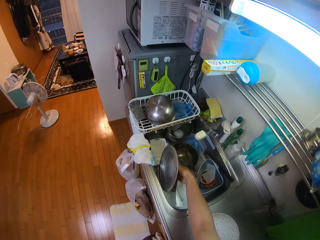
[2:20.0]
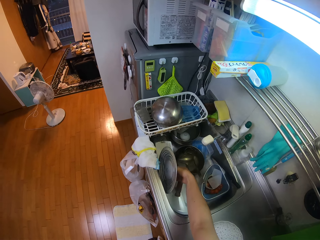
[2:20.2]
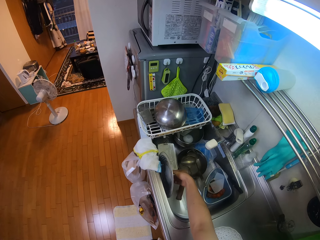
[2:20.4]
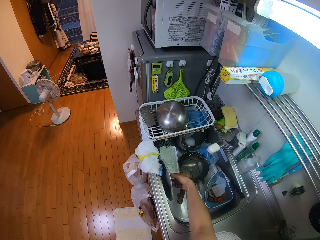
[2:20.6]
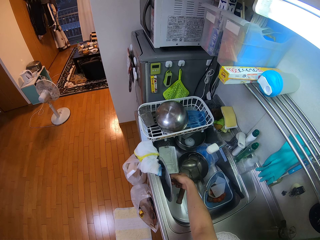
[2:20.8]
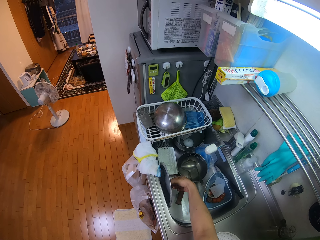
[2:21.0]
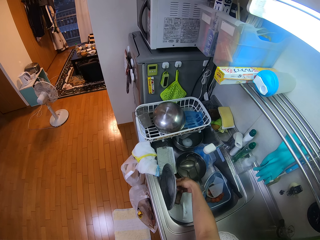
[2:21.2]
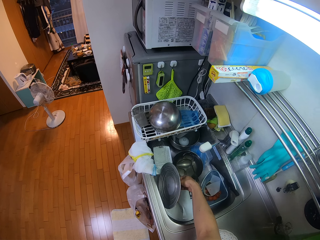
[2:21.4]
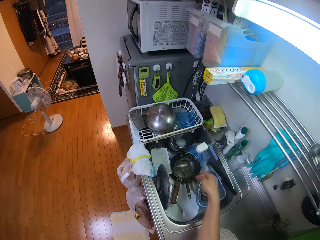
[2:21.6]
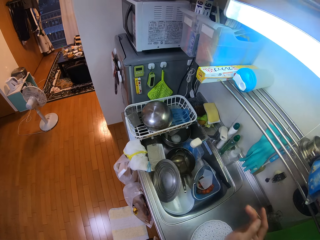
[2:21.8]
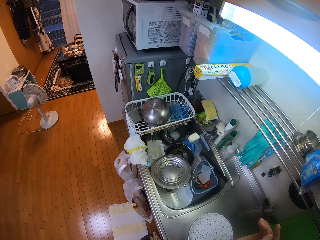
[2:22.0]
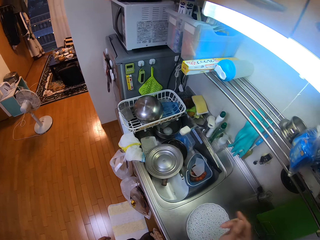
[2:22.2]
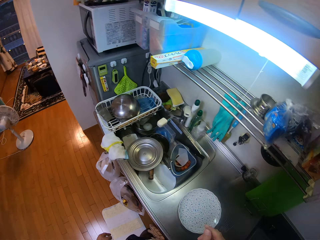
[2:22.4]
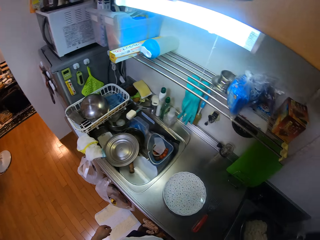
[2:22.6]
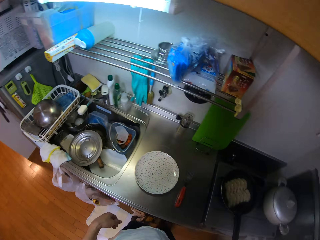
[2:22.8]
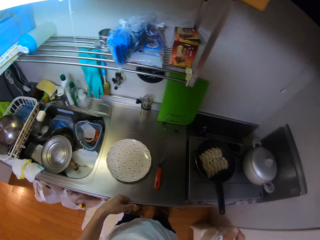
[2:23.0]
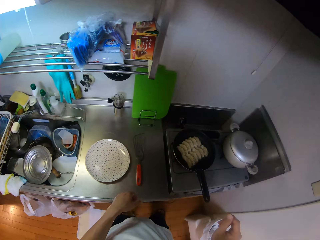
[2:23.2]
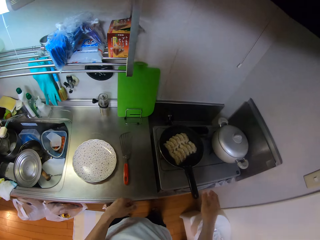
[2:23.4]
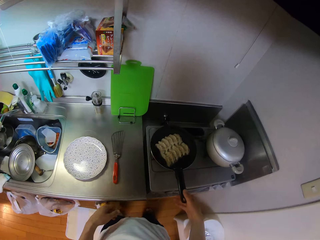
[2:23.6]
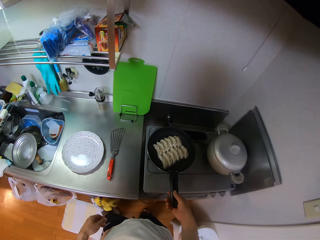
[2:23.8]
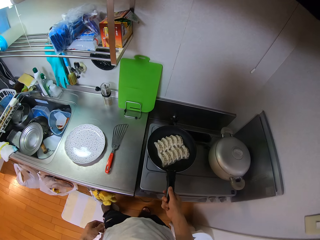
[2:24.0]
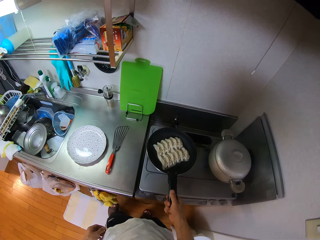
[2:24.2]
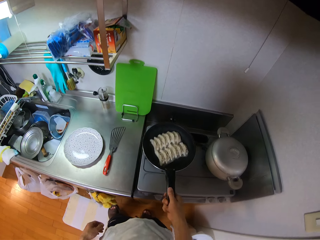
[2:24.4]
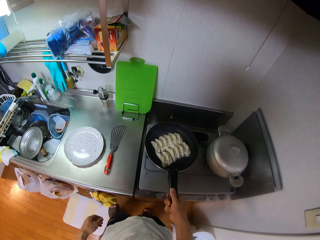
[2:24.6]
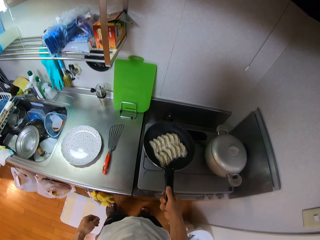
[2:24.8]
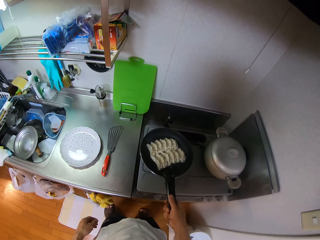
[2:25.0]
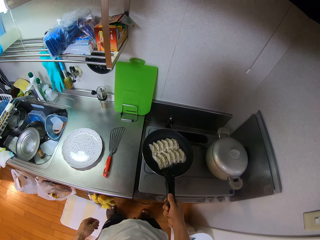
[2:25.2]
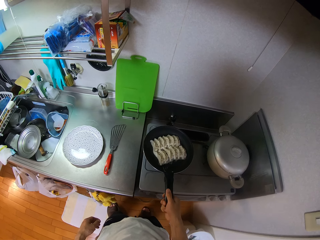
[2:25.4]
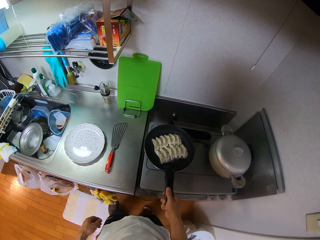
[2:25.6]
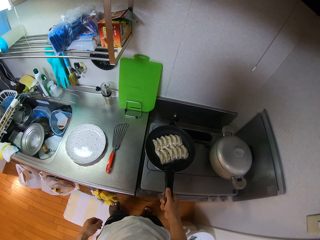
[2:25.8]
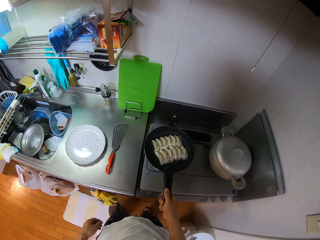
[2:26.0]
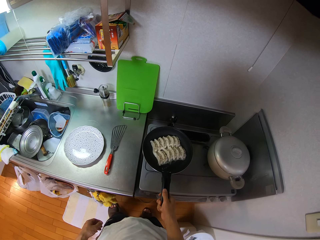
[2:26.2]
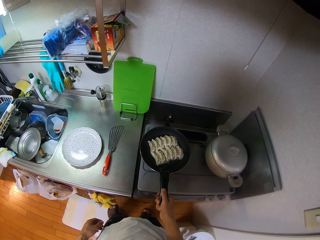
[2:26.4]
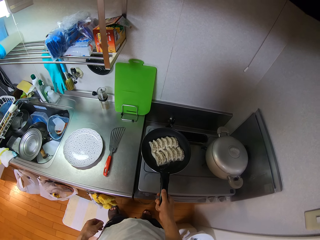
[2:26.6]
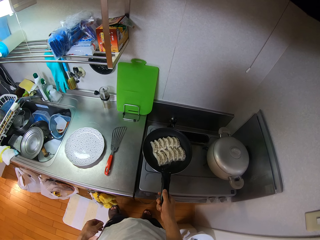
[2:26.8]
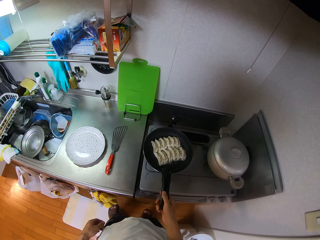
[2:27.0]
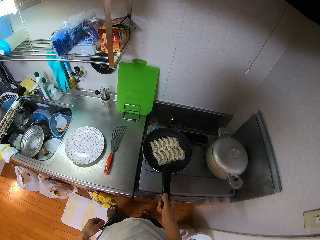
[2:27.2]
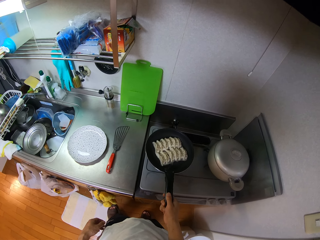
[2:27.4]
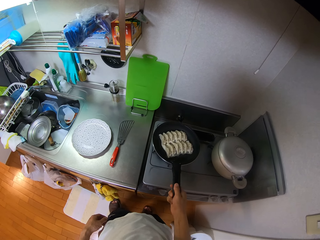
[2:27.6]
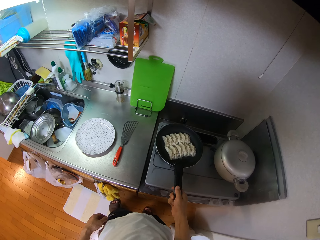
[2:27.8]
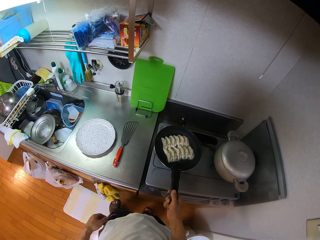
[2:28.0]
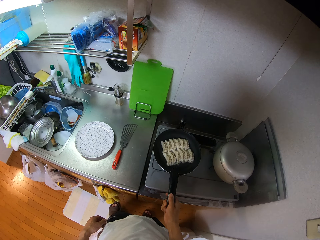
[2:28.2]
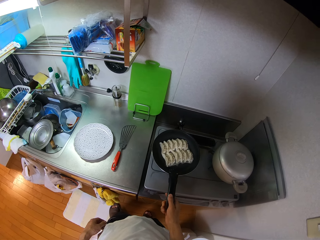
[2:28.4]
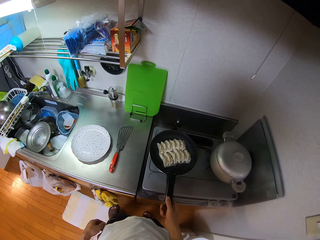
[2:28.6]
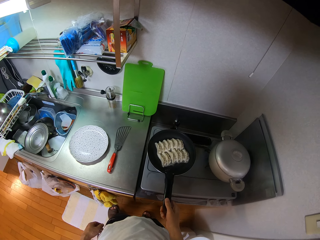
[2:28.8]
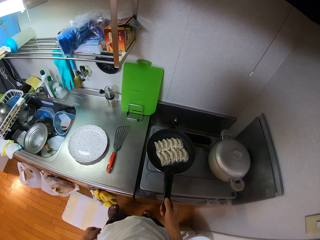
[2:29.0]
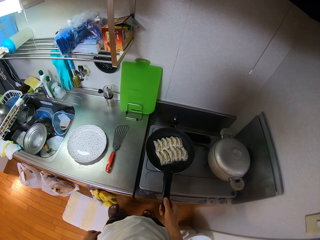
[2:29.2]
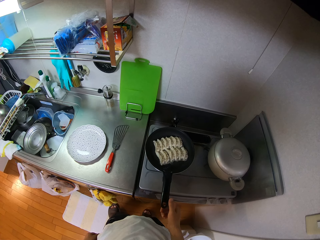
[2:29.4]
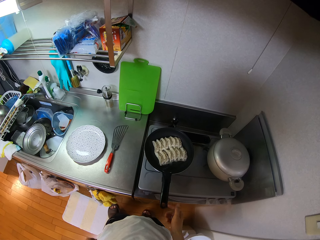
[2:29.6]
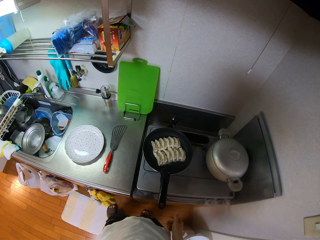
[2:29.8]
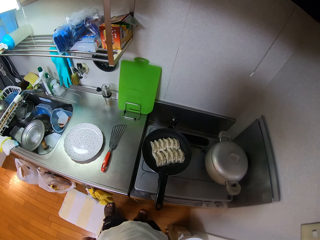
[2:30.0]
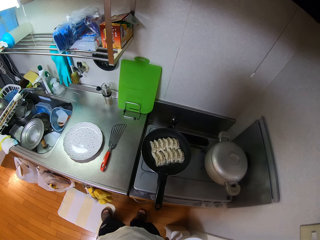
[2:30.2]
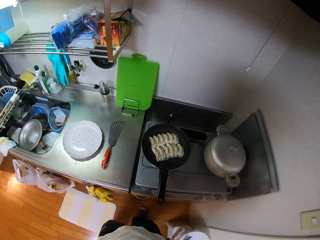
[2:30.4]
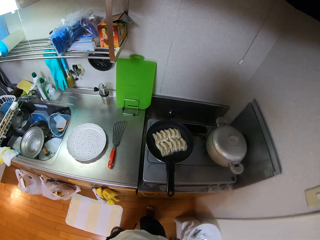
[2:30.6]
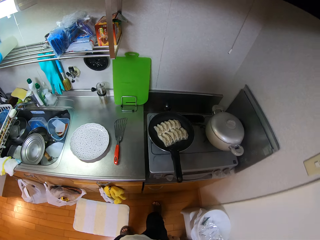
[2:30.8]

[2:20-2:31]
The camera wearer picks up the pan. He shakes the pan with his right hand. He puts the pan down.

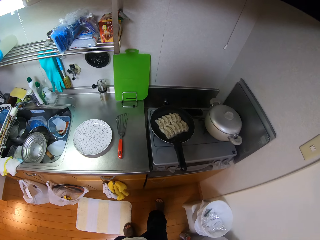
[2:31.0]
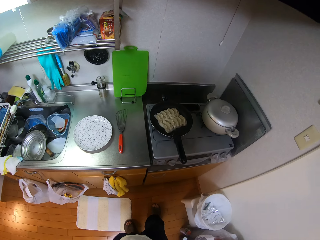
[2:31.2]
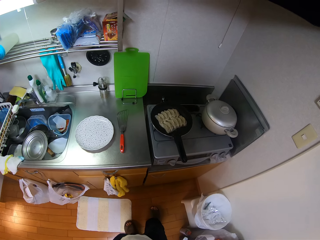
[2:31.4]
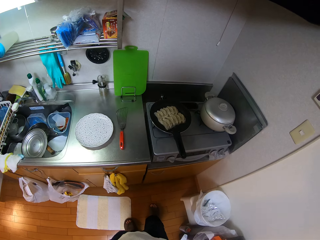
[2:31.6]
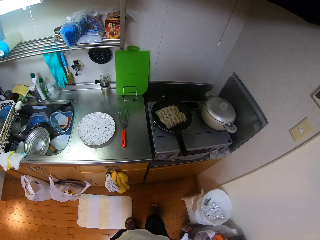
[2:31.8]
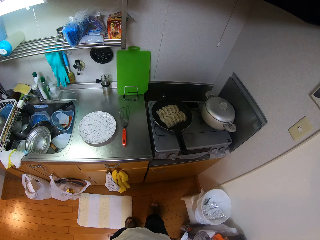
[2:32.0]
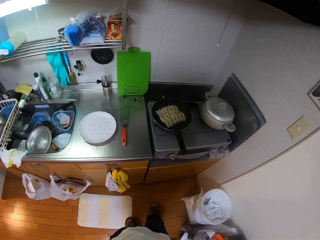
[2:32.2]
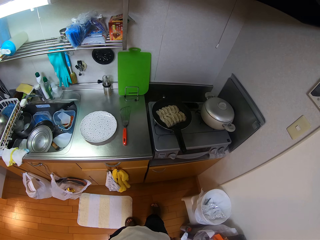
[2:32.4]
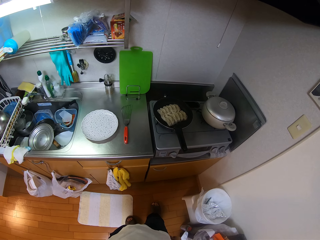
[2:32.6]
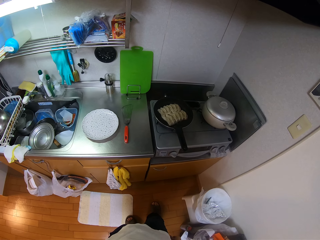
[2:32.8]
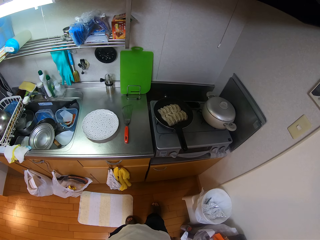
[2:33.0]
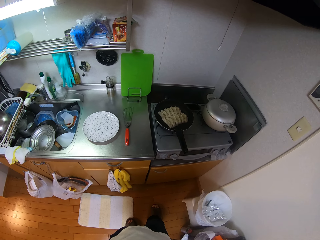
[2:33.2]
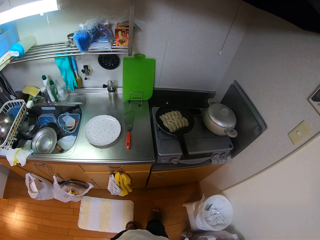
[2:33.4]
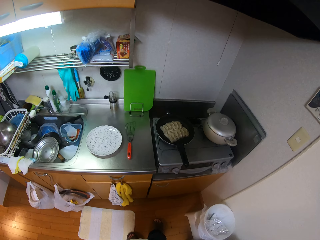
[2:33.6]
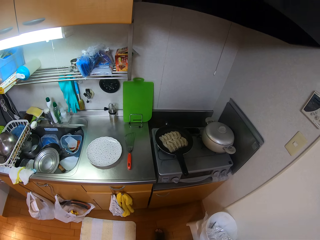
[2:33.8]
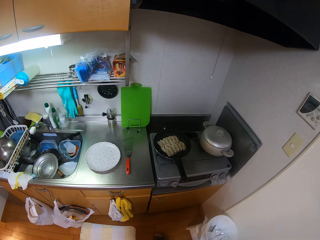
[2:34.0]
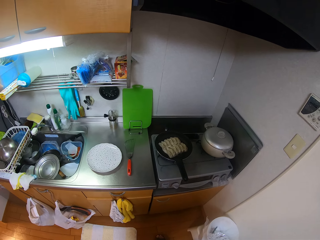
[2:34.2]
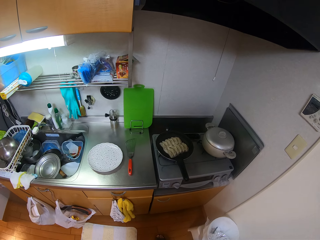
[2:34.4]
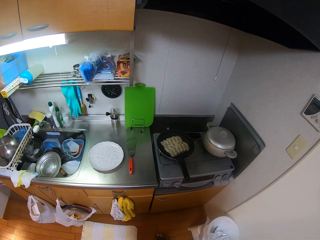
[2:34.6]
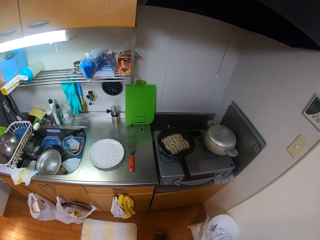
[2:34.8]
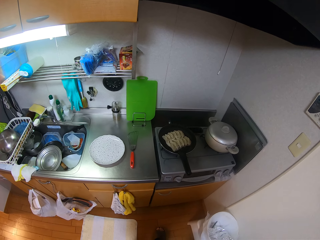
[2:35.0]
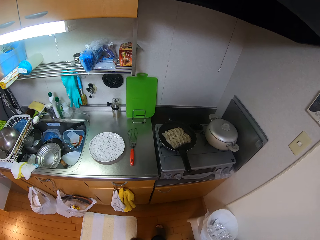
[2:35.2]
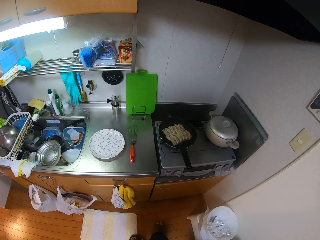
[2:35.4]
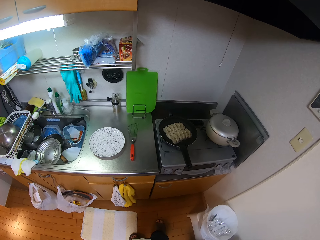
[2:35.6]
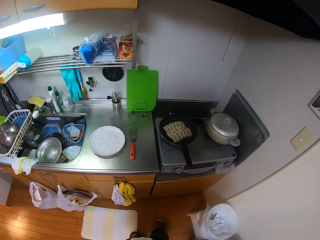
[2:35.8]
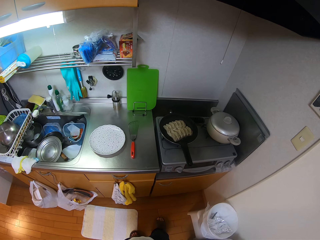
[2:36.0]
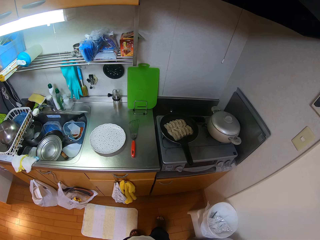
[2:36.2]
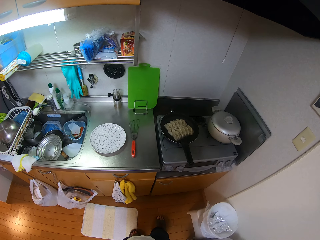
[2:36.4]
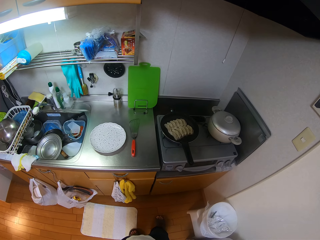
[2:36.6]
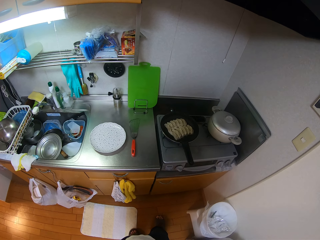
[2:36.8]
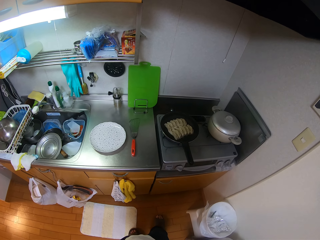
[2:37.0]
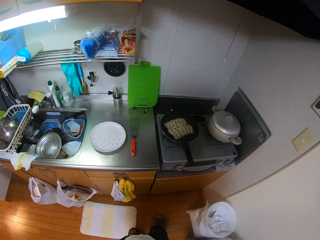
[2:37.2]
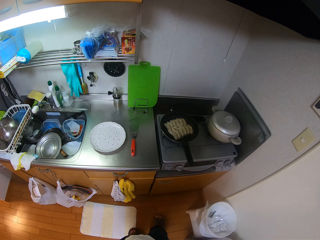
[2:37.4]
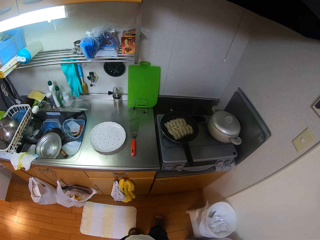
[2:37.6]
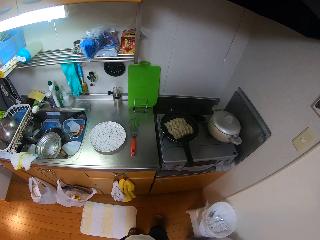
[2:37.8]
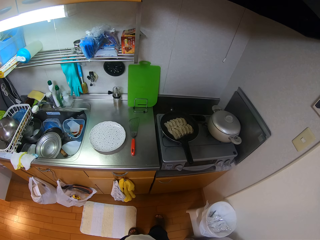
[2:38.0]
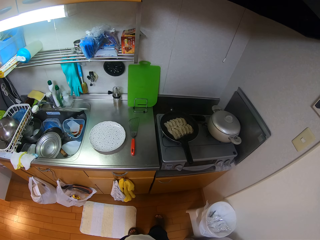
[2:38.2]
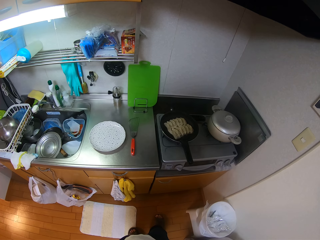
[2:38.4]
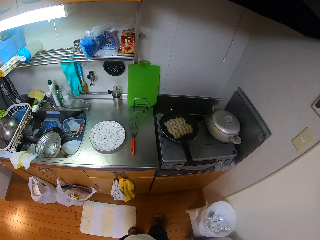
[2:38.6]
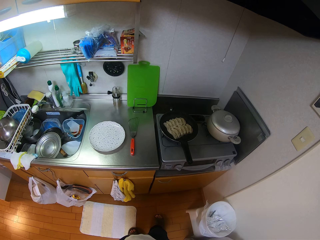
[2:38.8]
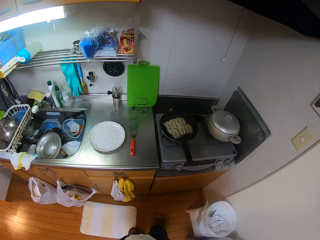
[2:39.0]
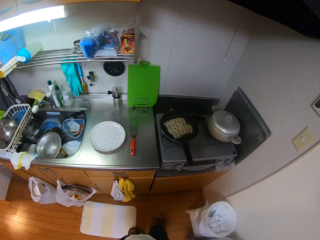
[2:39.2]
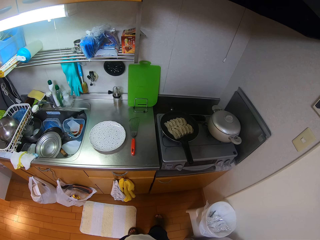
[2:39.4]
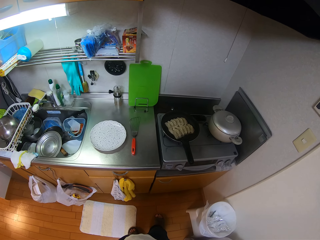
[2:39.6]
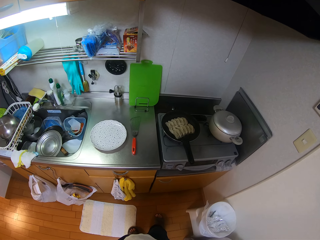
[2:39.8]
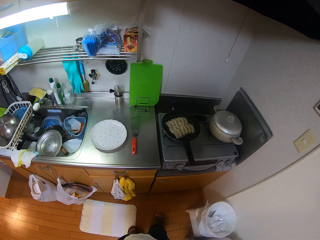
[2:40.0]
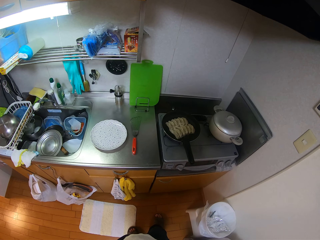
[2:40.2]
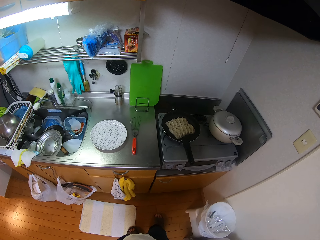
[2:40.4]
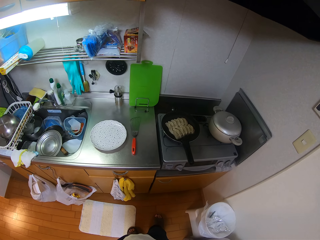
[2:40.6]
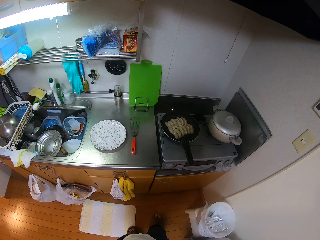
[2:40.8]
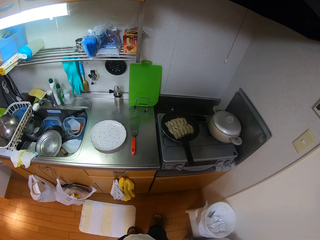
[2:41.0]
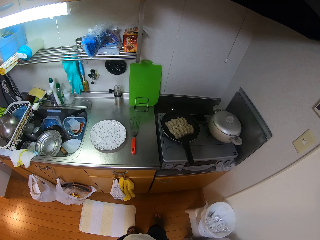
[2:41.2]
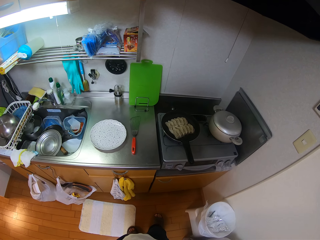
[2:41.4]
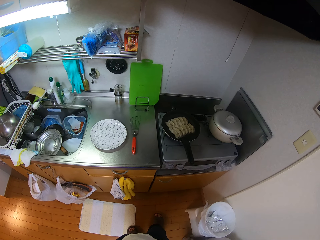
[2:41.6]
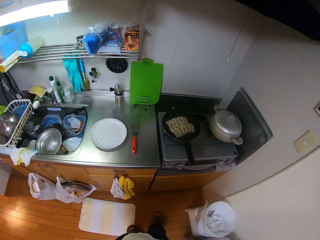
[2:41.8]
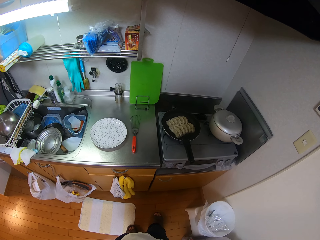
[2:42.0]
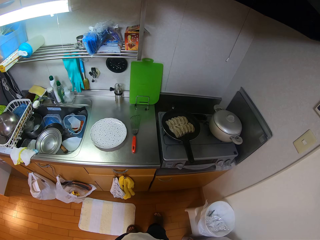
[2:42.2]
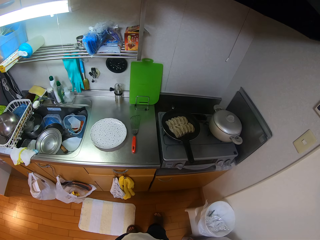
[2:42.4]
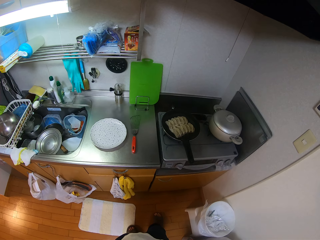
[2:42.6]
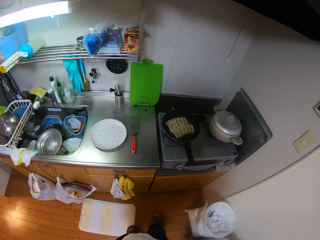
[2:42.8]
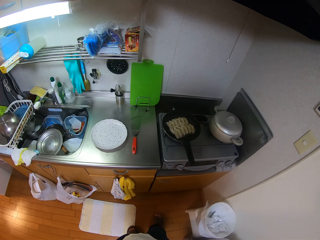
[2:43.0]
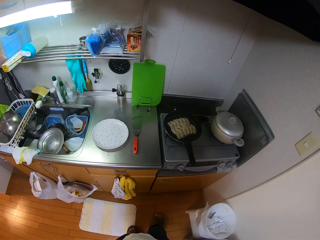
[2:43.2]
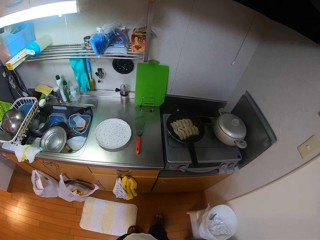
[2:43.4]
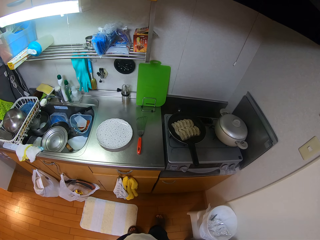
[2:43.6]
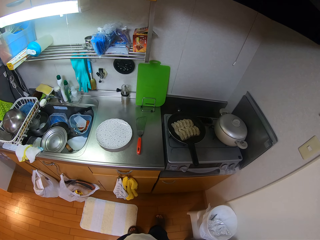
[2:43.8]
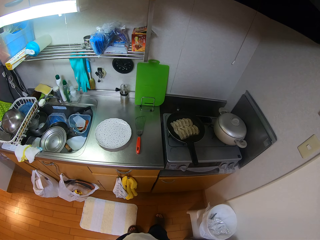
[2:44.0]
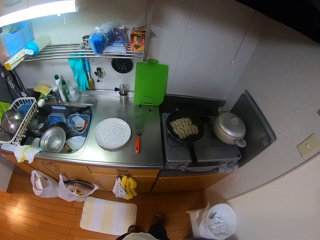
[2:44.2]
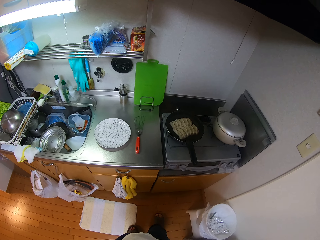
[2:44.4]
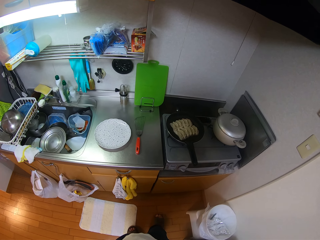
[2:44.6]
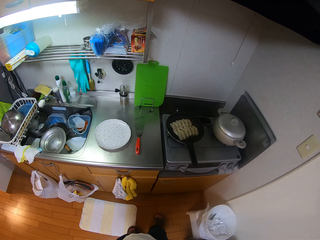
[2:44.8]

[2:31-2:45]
The camera wearer looks at the cooking.
